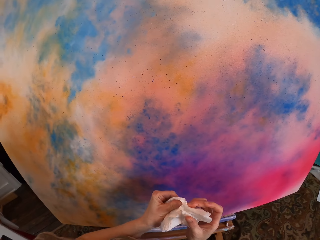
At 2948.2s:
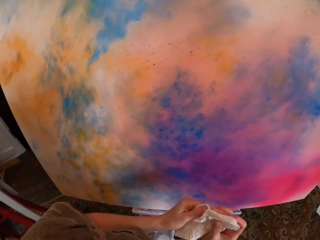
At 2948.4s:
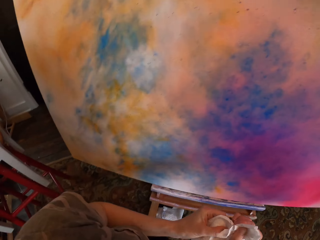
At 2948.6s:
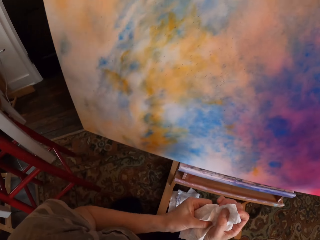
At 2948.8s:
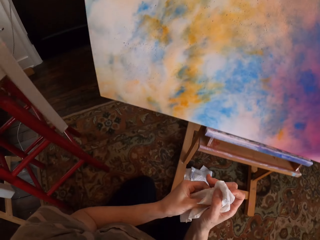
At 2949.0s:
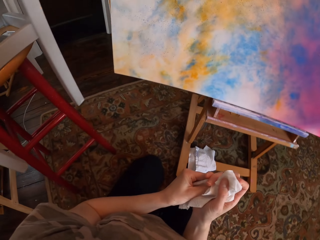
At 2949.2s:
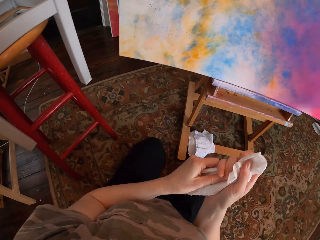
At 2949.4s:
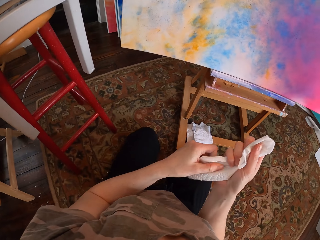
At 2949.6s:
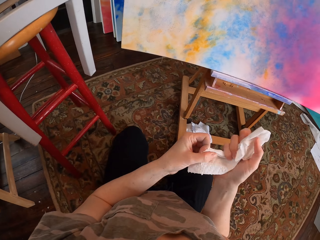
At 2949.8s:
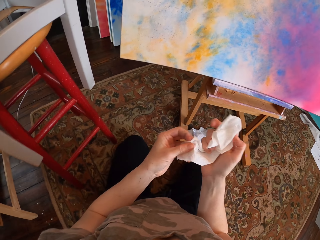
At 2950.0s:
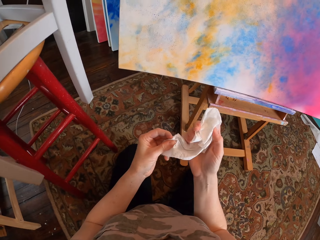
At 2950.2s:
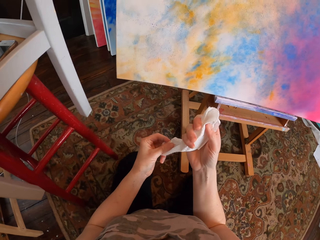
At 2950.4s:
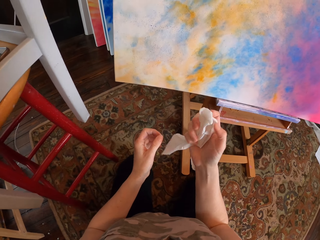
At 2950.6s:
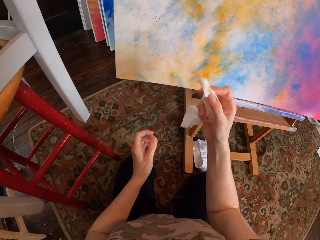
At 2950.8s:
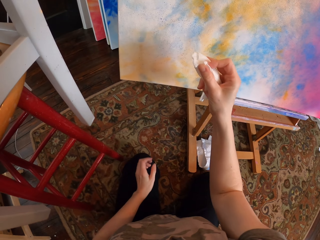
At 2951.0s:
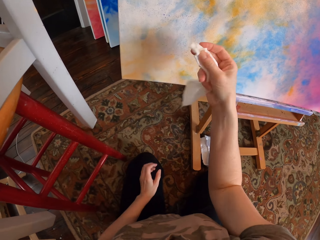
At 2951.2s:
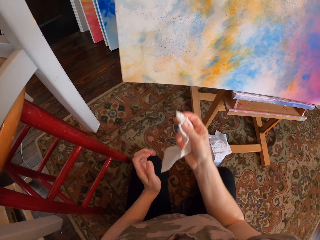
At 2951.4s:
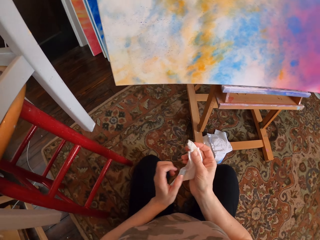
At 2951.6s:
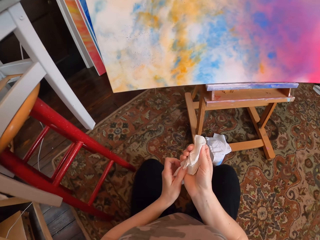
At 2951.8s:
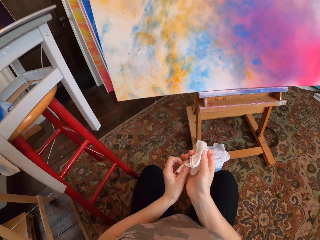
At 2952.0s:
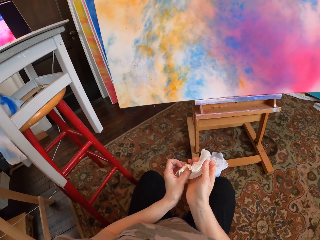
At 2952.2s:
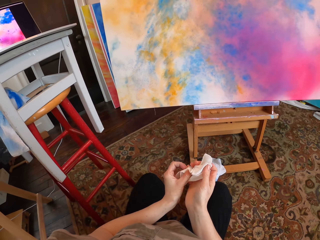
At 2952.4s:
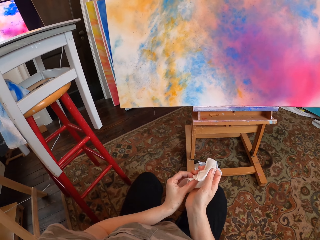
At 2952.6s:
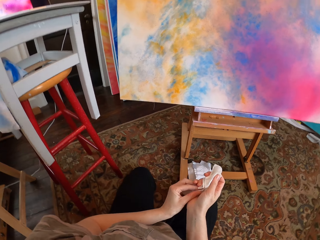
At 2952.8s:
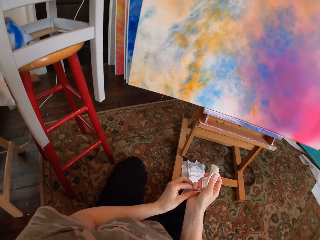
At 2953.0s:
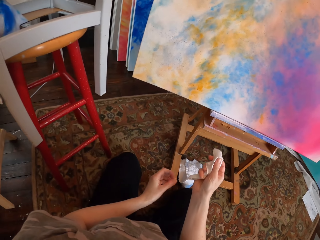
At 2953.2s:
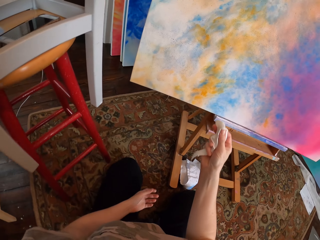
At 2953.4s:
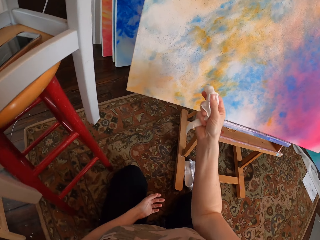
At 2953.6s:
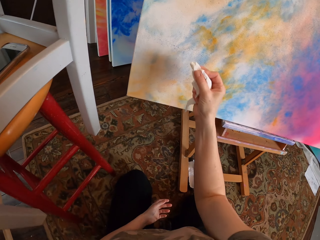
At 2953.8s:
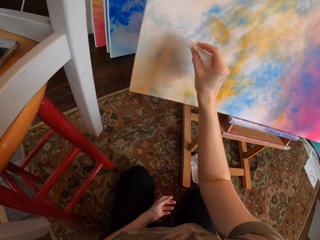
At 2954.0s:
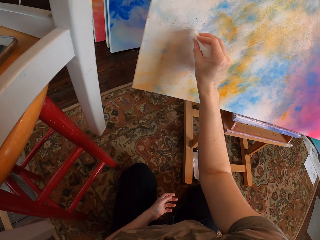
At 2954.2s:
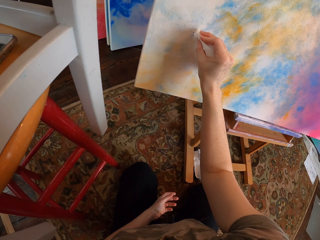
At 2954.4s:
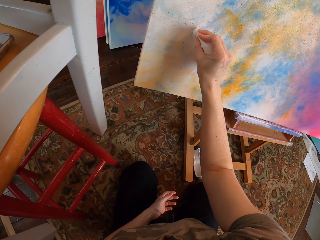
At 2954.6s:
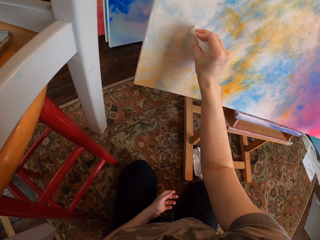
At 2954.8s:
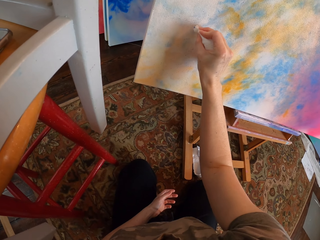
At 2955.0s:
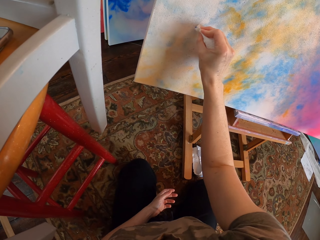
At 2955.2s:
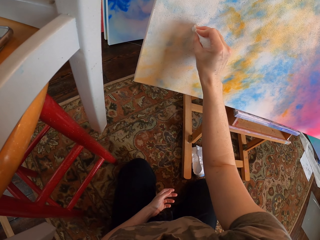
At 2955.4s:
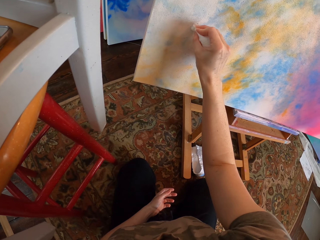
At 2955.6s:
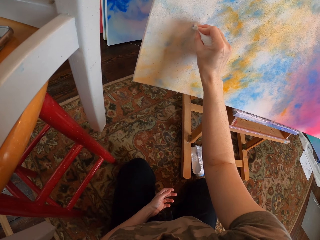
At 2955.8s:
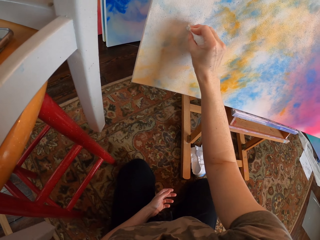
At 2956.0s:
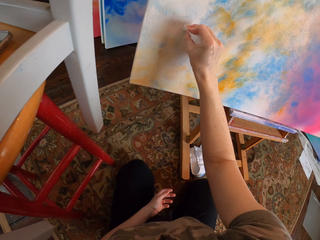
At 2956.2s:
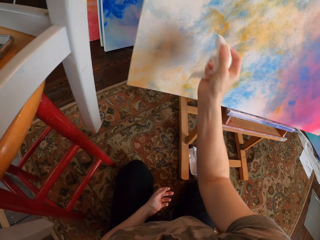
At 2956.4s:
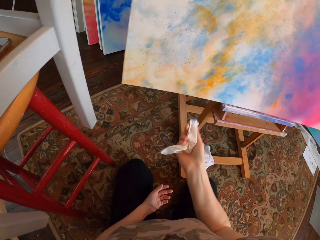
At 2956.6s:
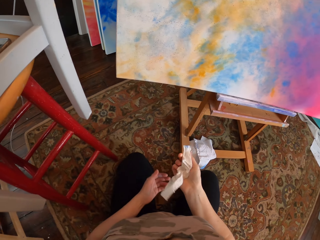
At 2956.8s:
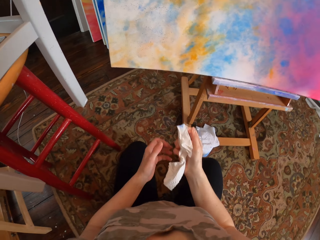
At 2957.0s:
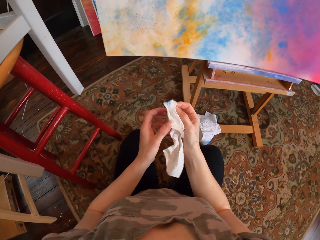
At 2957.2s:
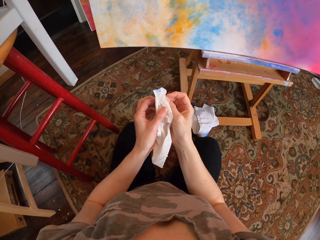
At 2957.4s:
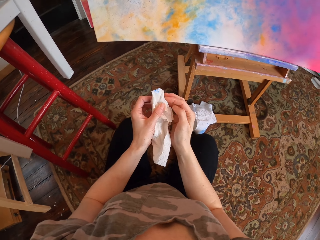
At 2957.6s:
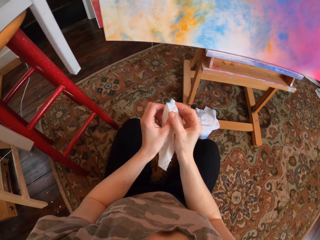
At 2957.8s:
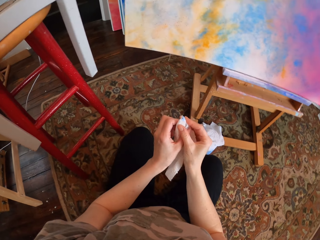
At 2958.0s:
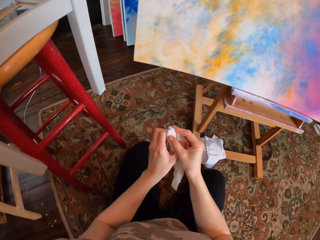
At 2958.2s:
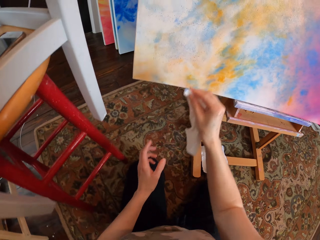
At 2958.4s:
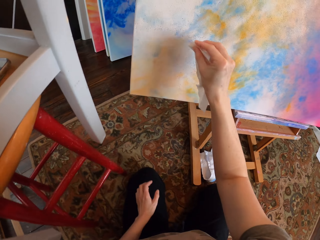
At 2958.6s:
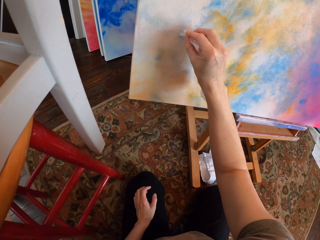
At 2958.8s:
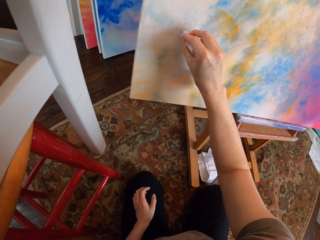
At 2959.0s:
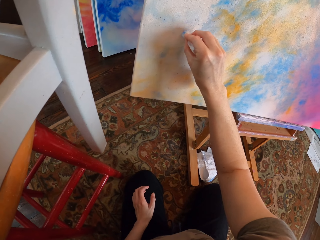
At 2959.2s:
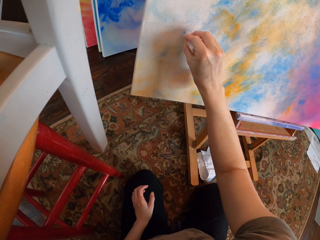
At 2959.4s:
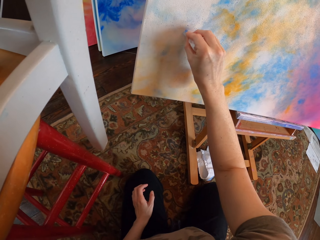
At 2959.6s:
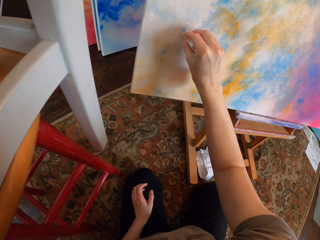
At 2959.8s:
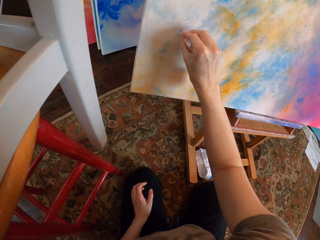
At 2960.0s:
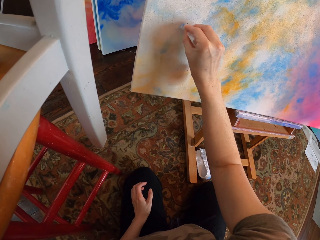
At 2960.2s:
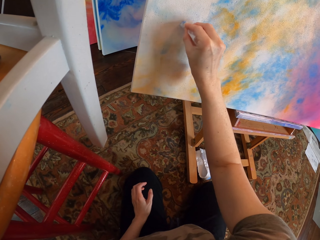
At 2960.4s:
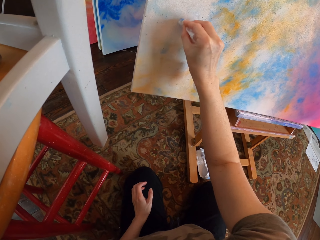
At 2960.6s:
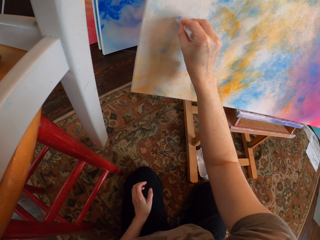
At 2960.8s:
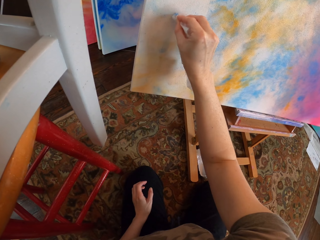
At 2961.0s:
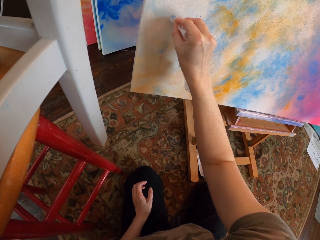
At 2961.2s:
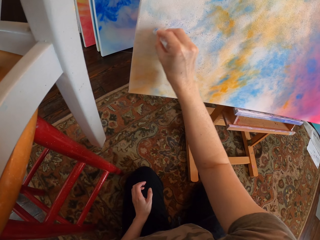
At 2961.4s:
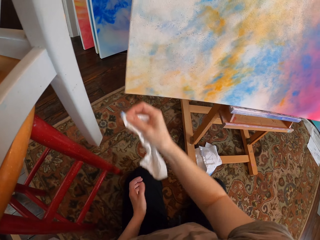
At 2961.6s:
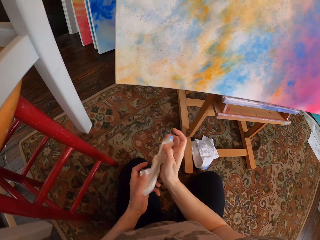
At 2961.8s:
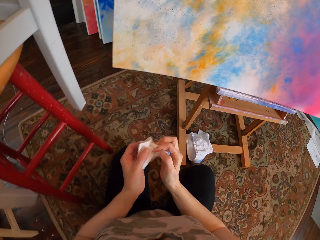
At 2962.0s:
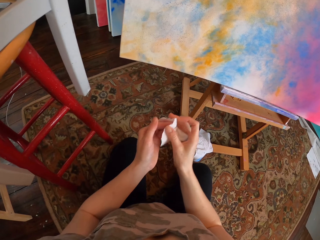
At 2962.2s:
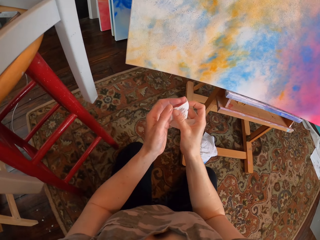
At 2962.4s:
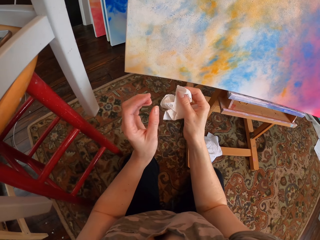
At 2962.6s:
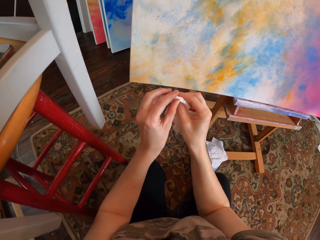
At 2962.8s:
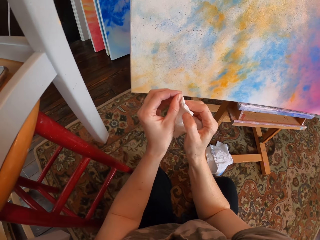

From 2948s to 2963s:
The camera wearer spreads her hand. She rubs the paint board with the tissue or hand paper. She looks at the hand paper. She wipes the board.

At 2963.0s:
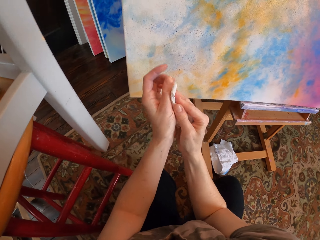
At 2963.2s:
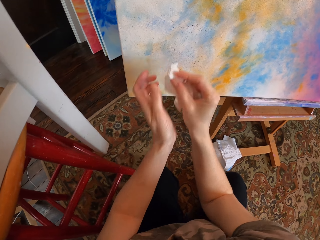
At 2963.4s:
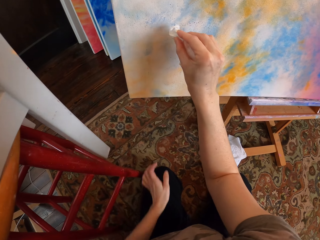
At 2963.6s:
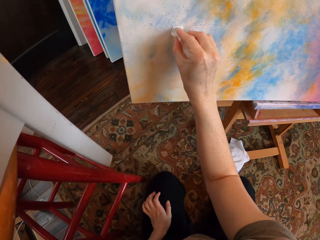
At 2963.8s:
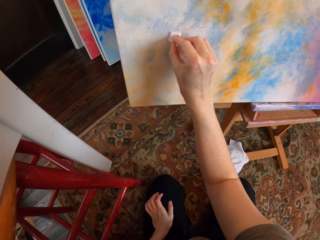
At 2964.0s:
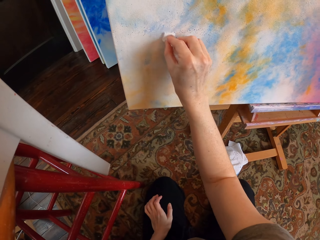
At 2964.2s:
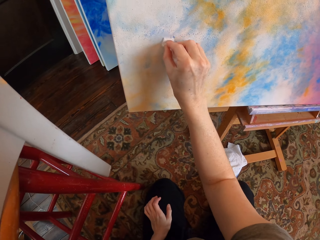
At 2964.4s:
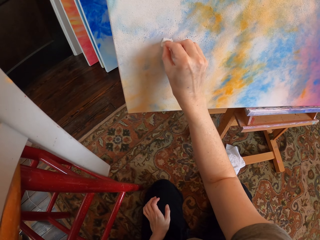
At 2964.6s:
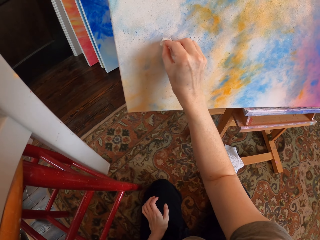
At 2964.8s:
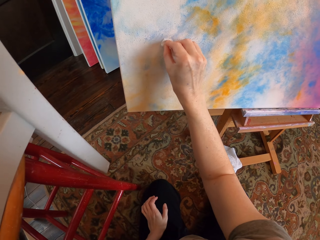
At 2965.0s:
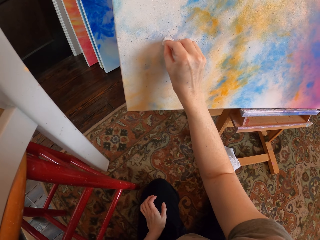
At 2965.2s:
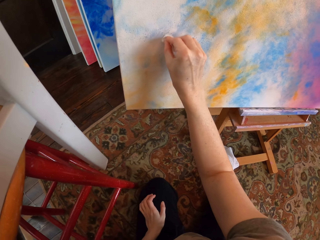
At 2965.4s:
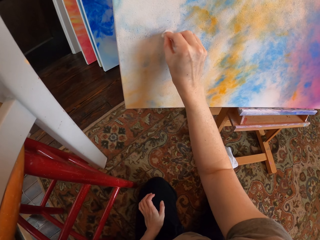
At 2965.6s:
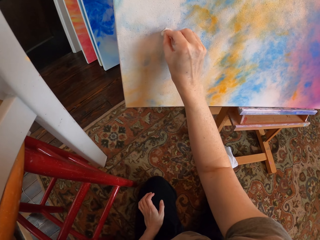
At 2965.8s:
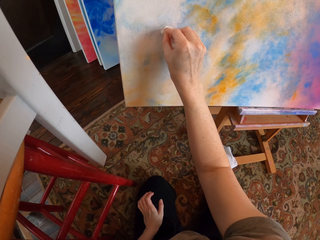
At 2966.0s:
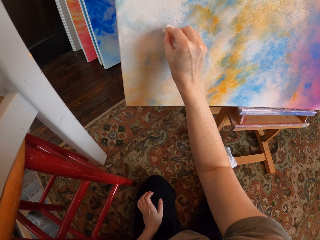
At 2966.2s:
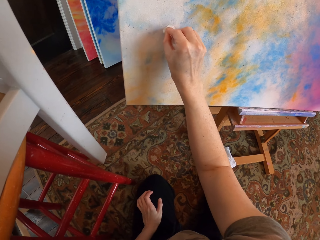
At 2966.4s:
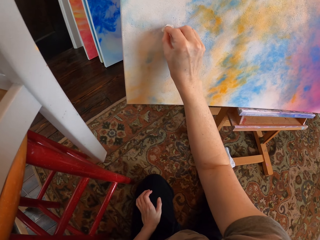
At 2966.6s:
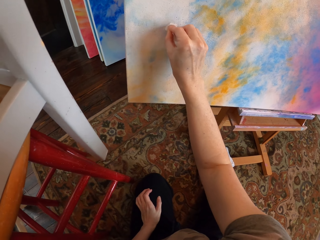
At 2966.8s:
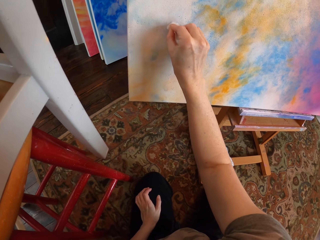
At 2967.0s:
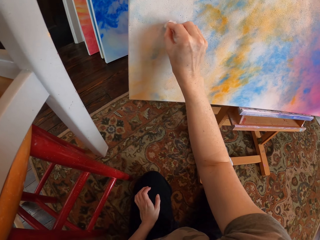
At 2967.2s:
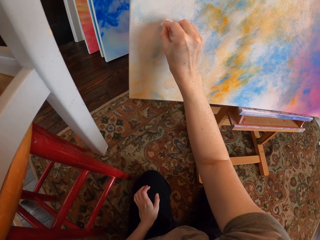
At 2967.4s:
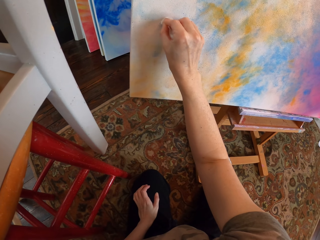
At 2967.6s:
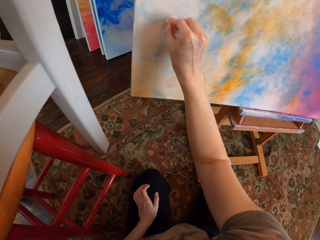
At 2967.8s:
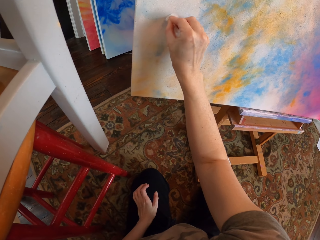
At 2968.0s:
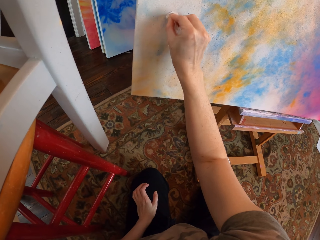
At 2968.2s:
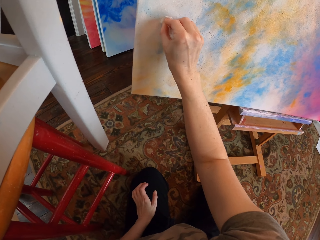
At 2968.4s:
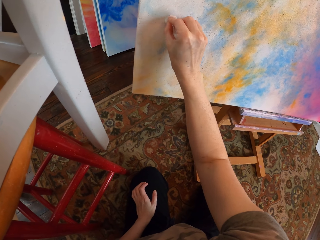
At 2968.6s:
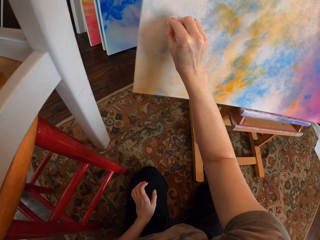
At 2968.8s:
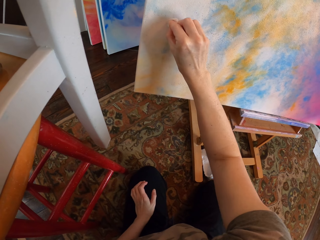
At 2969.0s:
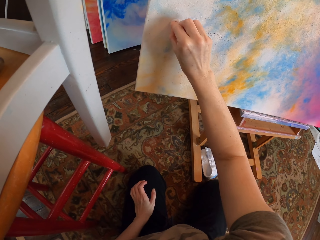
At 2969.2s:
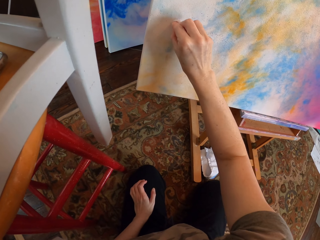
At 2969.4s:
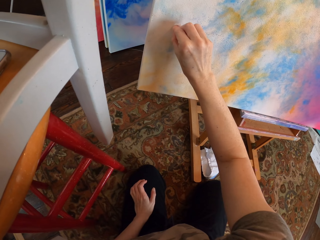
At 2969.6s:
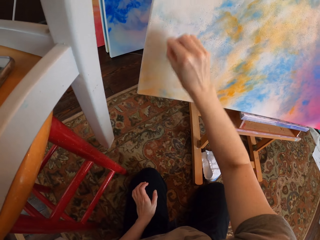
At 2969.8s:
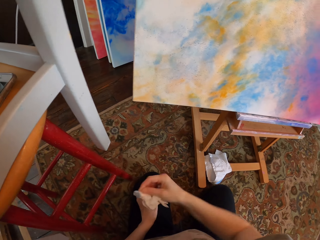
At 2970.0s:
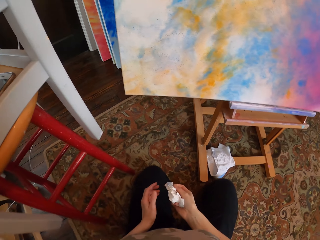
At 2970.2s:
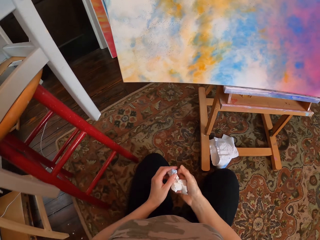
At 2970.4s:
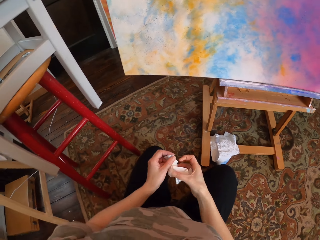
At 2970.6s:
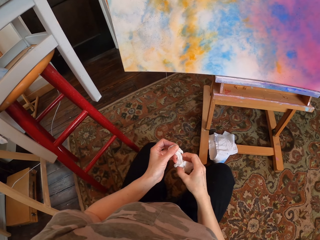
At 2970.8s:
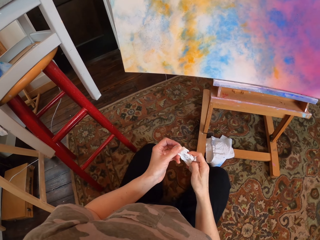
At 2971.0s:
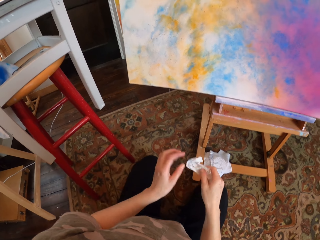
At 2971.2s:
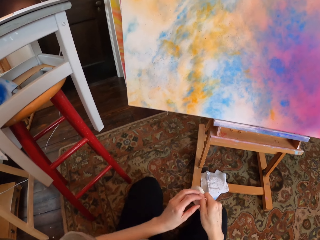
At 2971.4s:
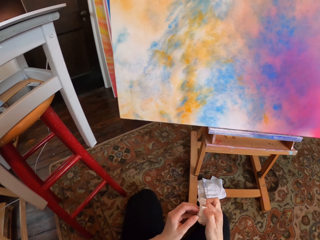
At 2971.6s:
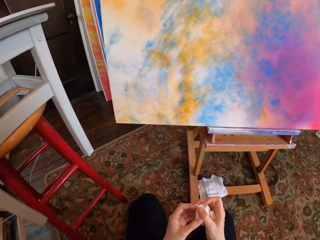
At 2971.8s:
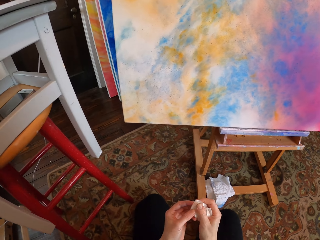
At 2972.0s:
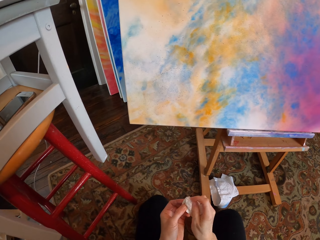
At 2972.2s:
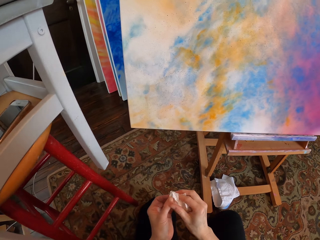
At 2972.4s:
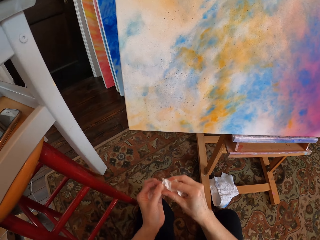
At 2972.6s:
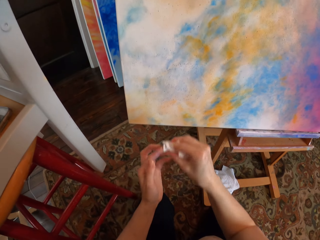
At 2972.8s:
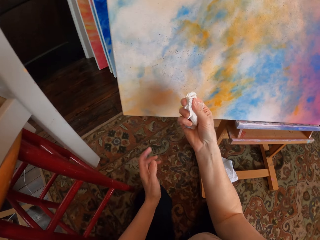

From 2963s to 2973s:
The camera wearer puts away her hand.
